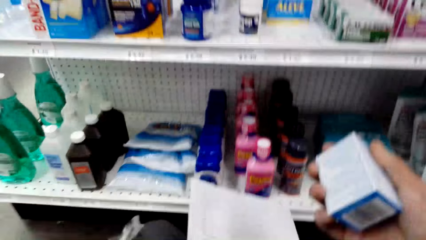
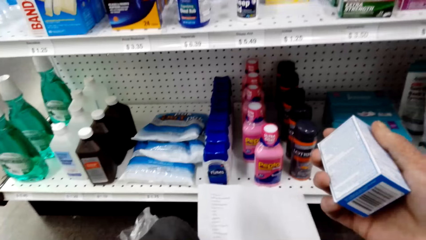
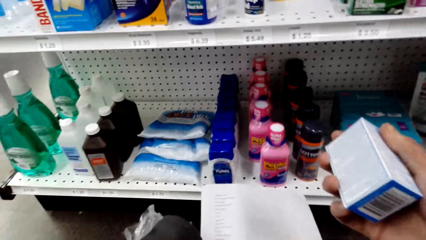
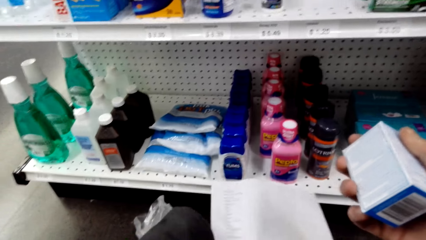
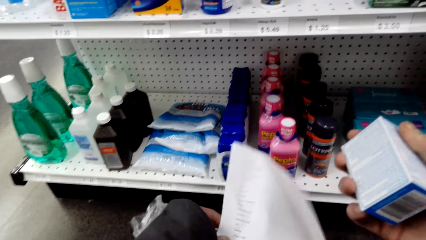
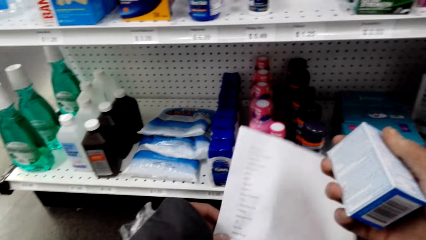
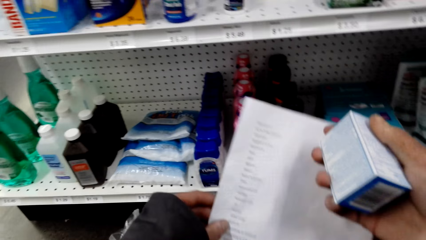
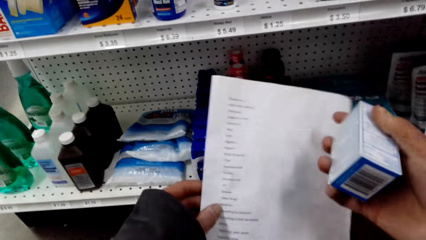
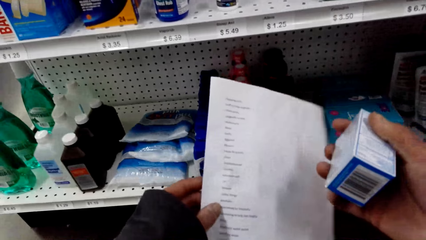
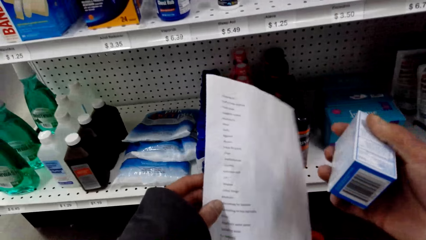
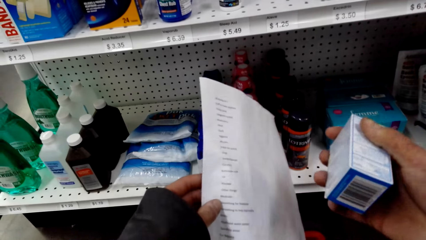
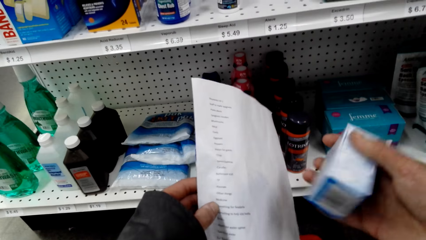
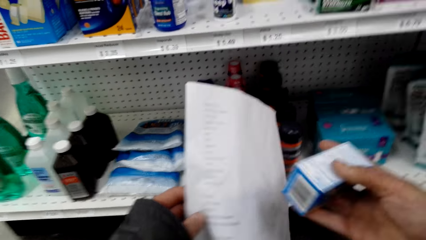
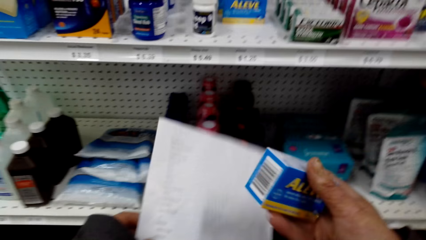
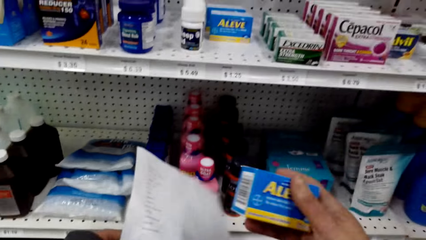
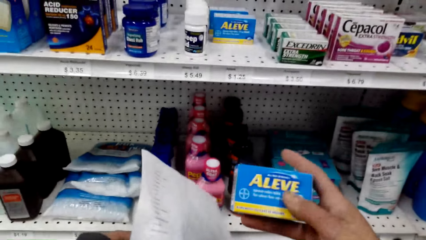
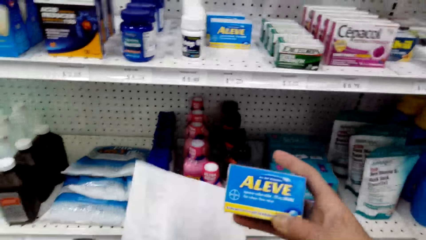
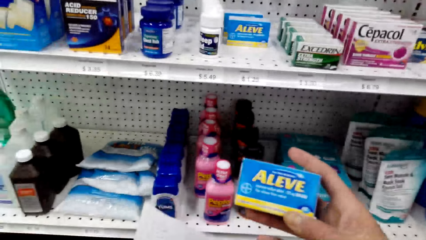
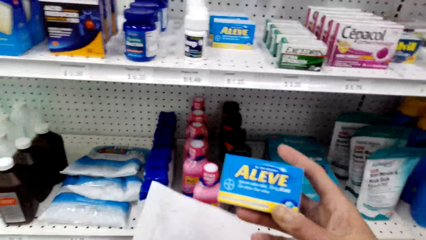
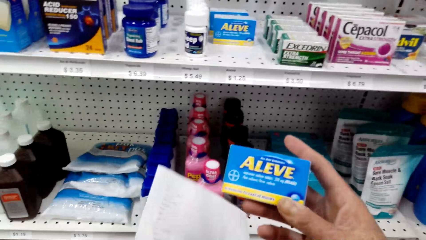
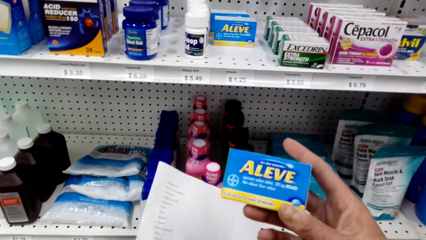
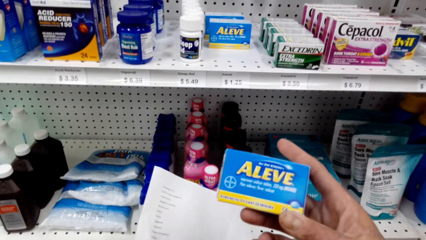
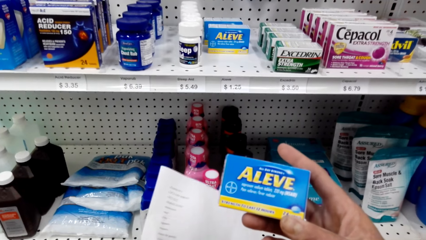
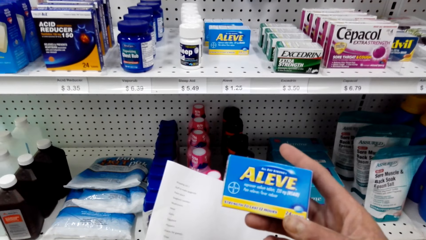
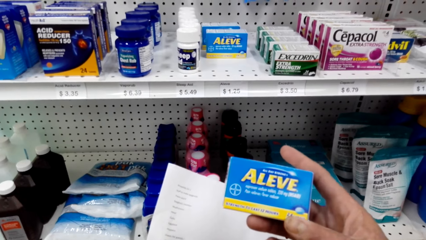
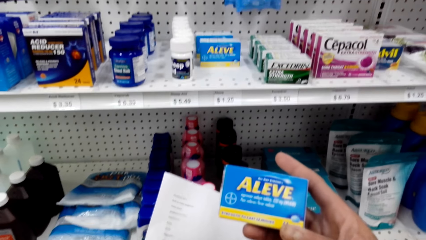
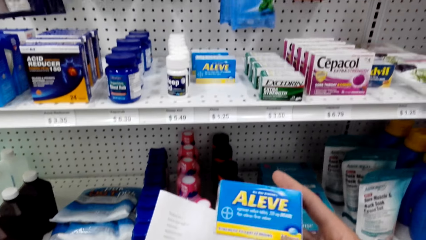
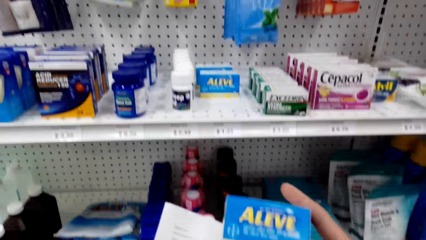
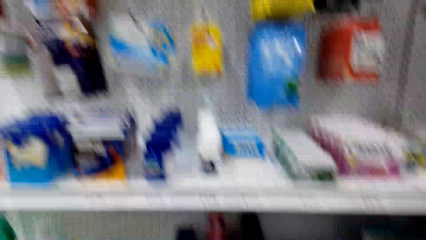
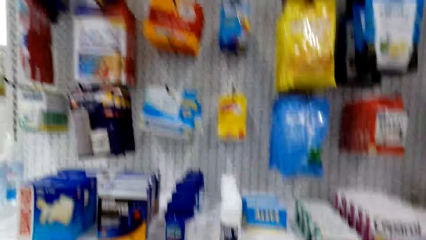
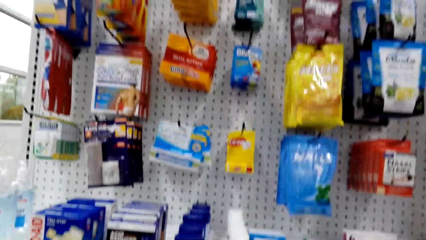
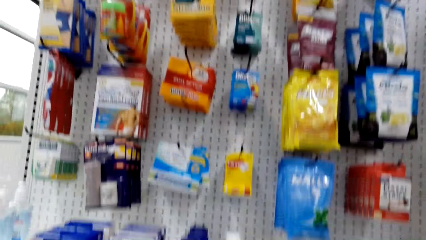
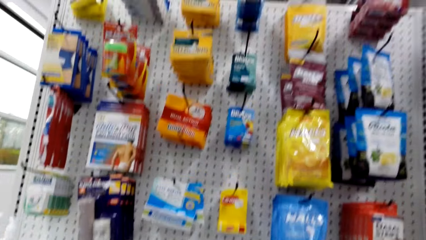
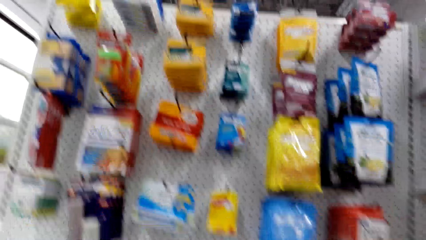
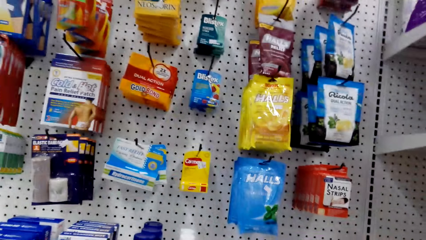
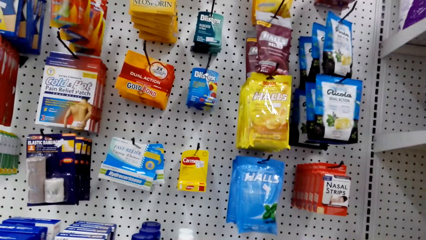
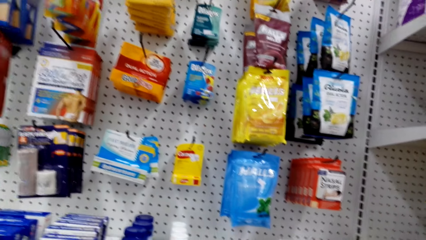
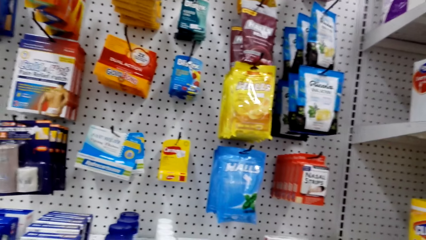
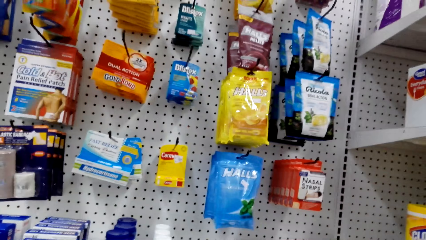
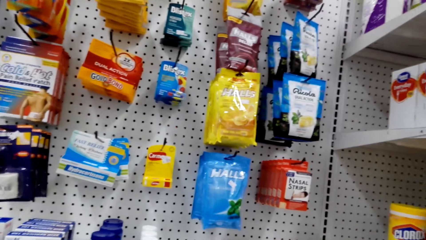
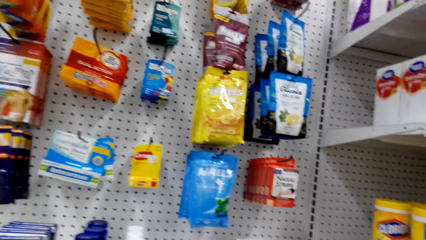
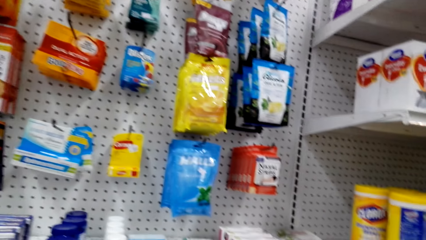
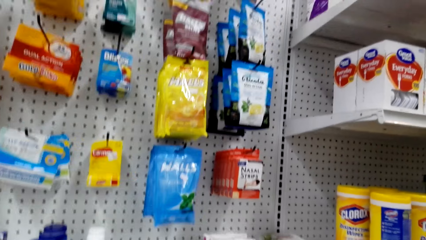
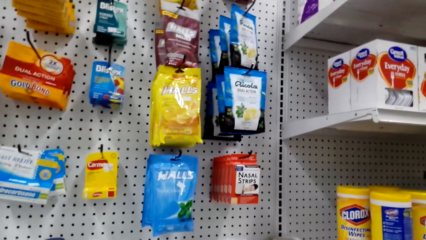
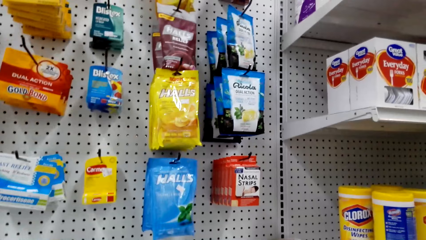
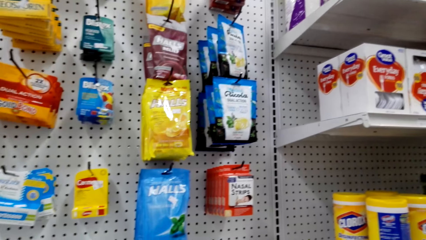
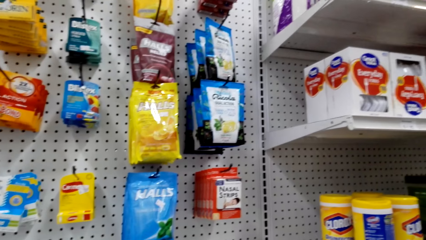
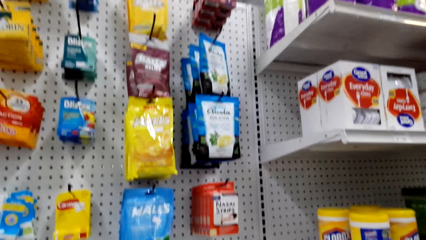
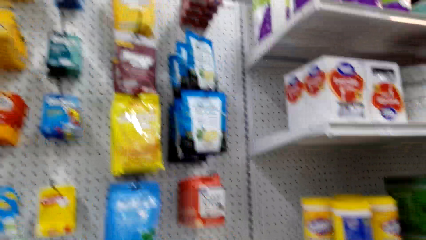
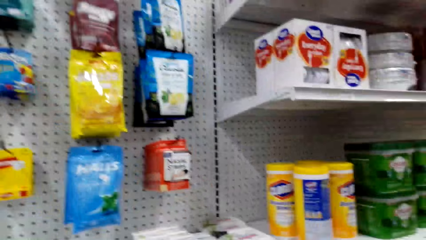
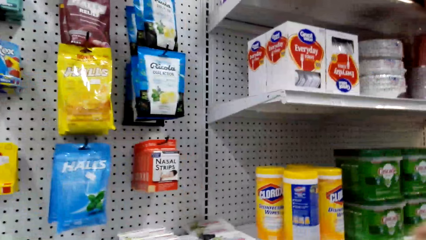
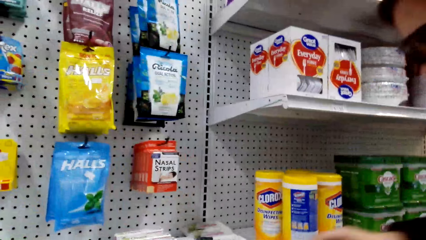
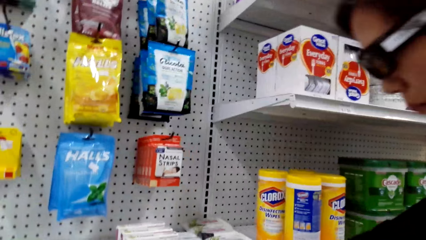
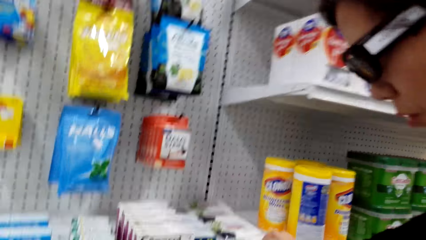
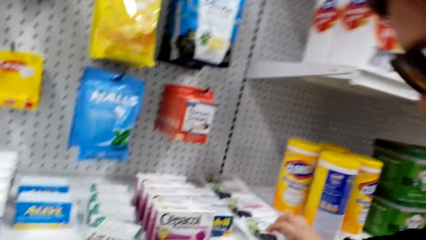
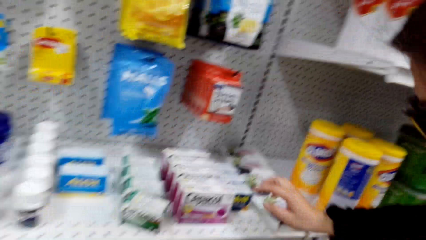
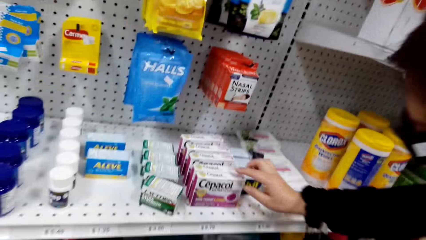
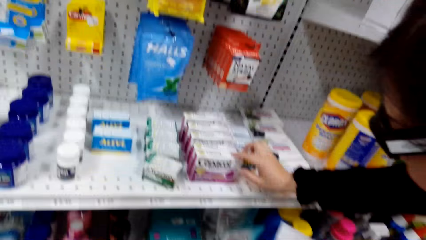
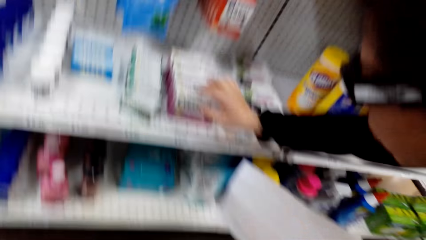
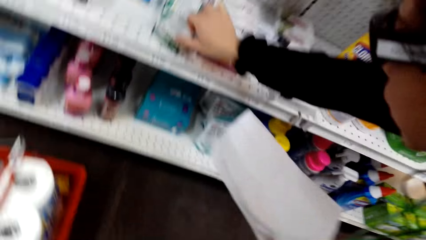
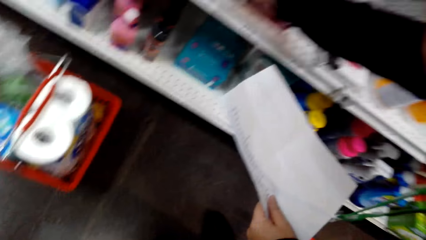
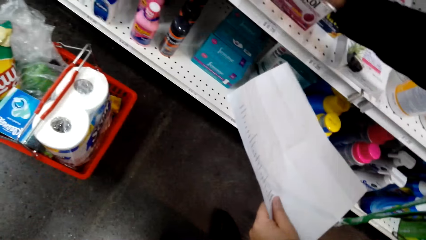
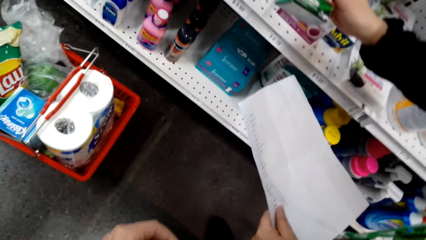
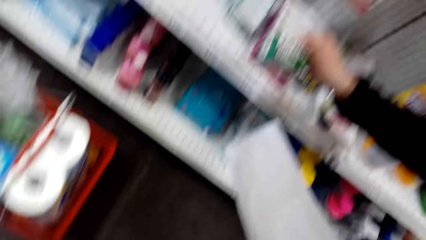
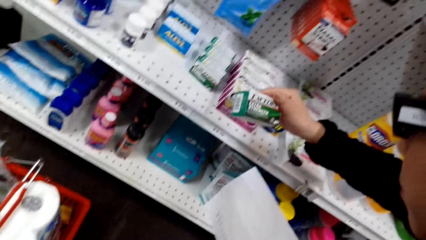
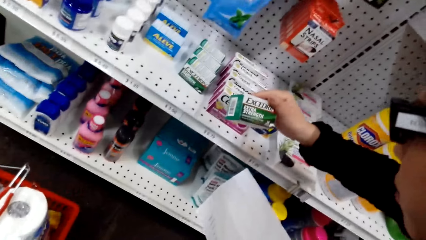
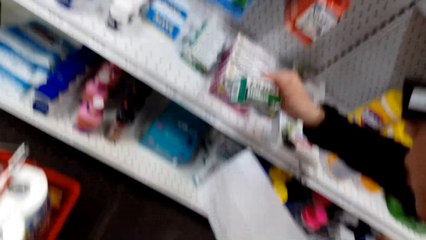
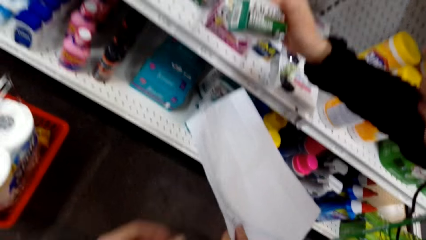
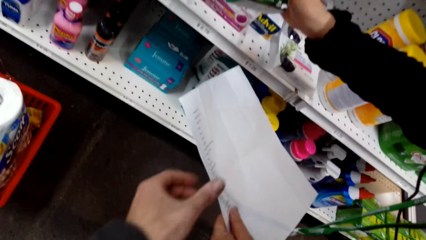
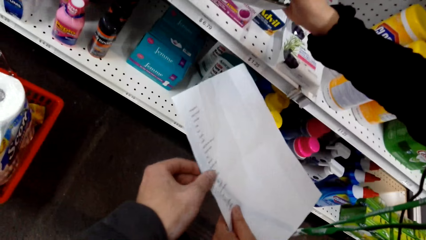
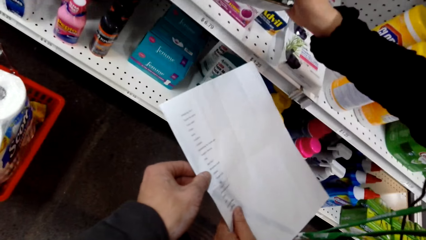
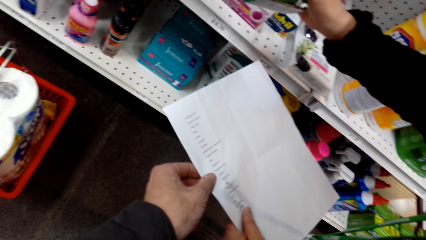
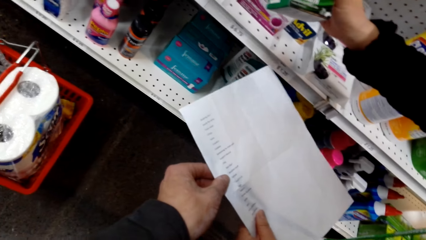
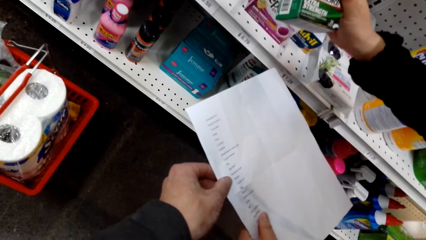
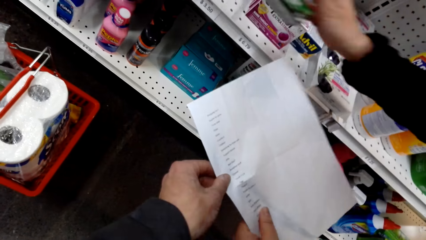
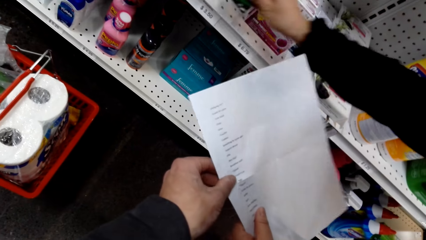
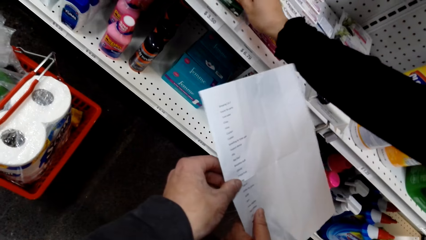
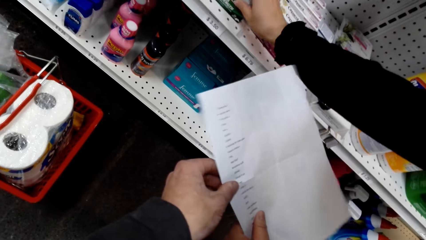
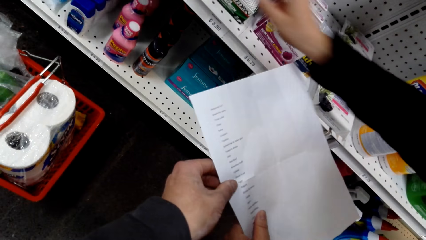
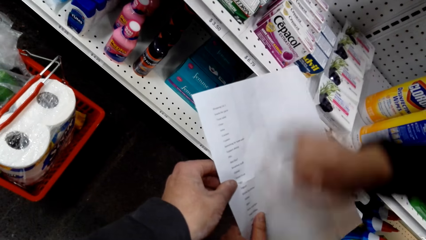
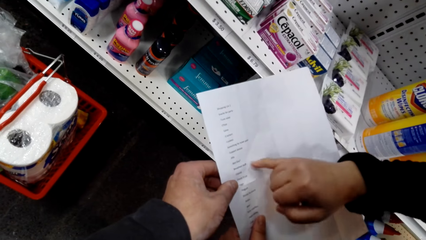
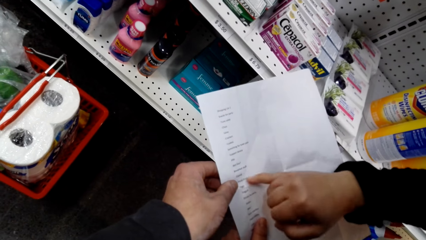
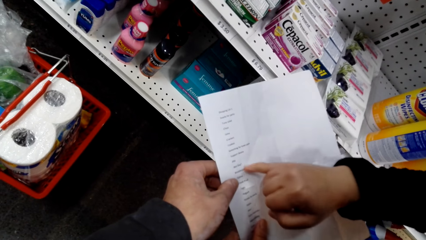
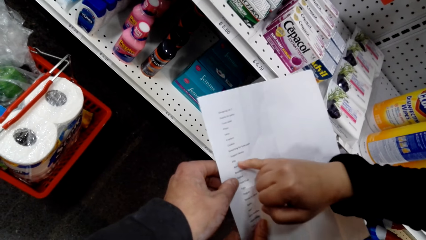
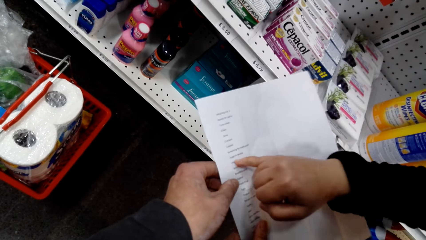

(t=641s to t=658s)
The camera wearer holds a packet. They hold the packet again. They look at the box while talking with a man. They turn around. The man holds a packet. The man comes near the camera wearer and touches the box. The camera wearer holds a paper.
